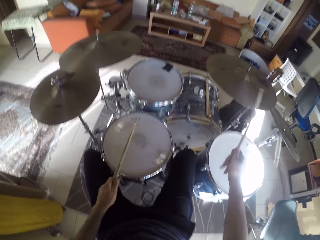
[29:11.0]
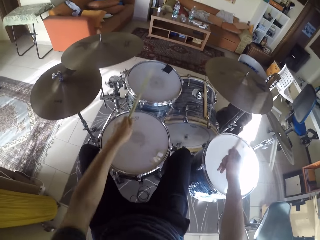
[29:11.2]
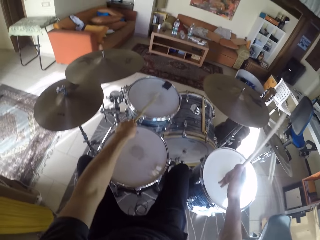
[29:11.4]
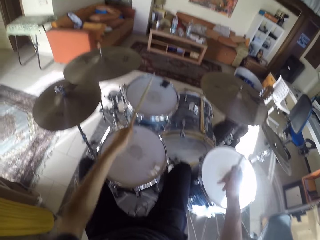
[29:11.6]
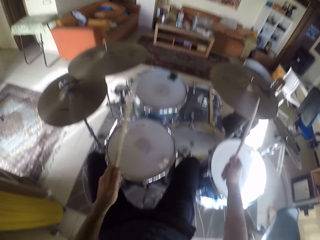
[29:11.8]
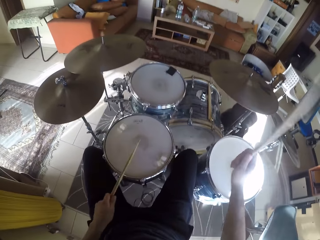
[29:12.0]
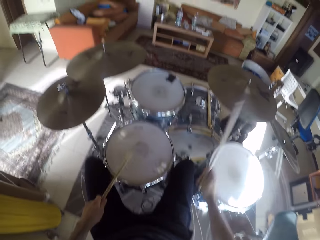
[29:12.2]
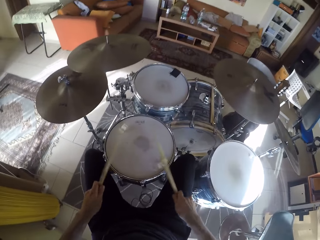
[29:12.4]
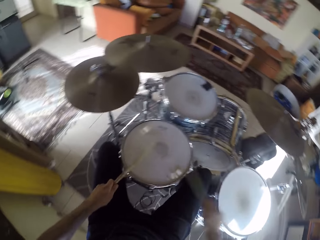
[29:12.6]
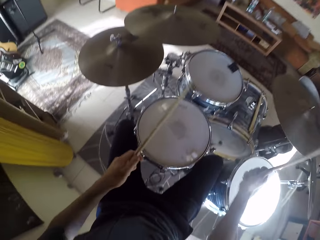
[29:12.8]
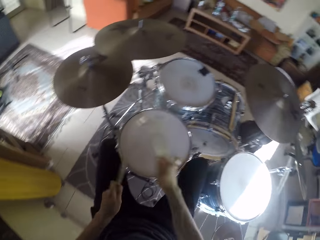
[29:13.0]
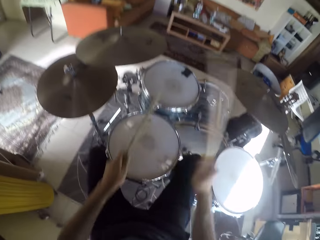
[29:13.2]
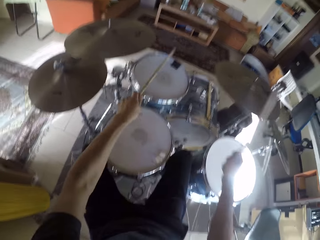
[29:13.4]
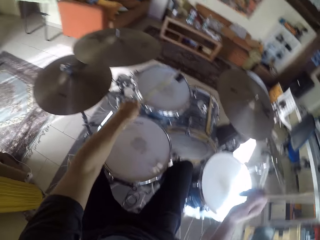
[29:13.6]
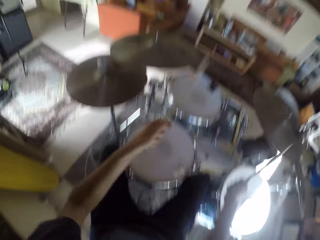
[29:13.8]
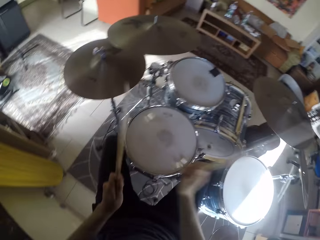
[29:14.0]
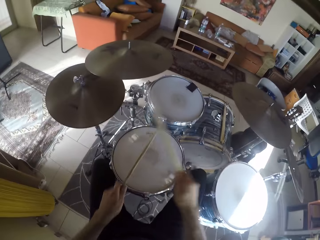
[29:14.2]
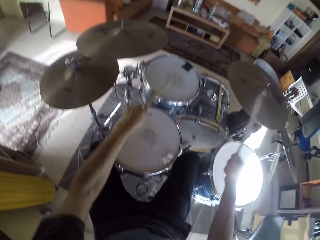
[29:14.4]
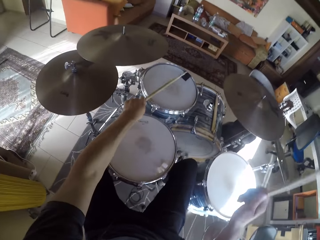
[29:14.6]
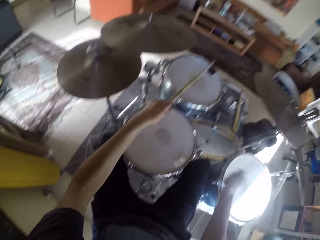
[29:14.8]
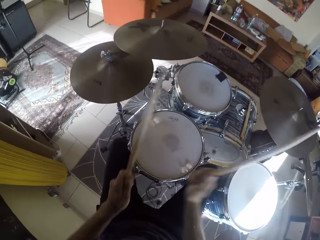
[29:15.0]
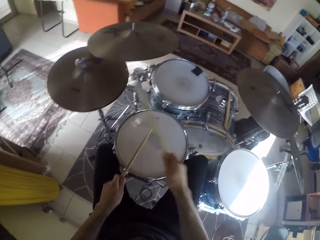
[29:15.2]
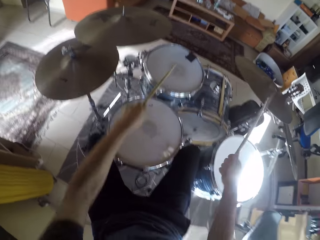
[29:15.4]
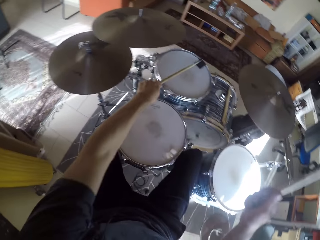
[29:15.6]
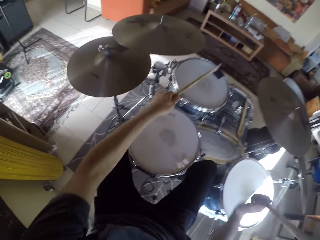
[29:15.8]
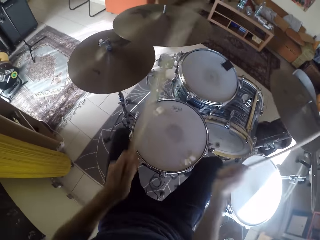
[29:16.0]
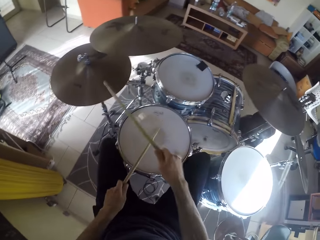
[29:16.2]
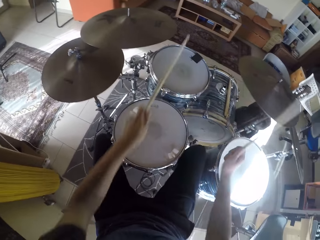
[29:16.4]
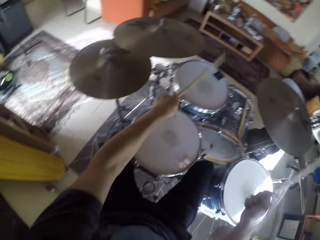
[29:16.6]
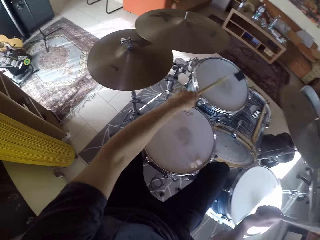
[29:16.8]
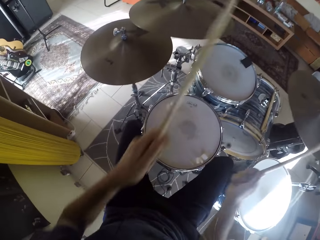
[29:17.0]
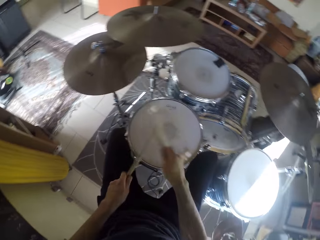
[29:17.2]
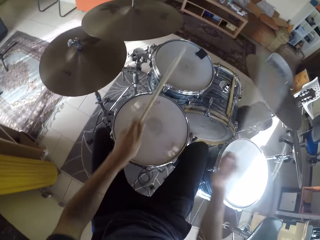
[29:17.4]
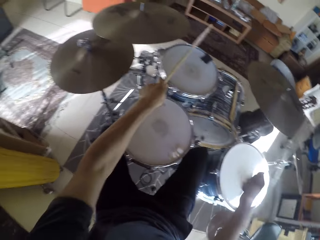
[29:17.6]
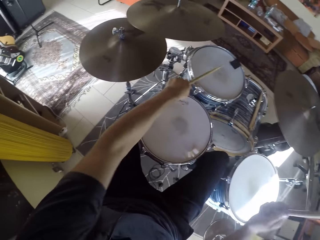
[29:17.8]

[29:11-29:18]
The camera wearer plays the drumset with his right leg and drumsticks in both hands.

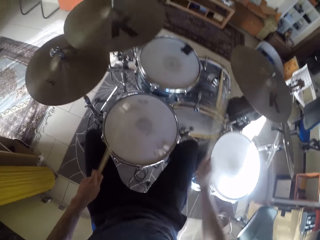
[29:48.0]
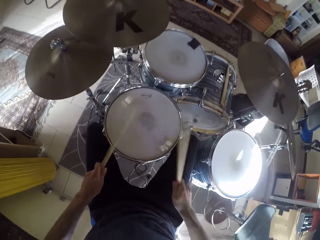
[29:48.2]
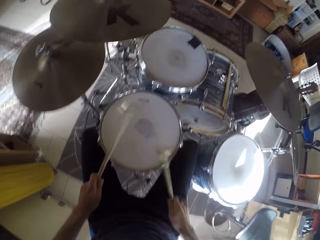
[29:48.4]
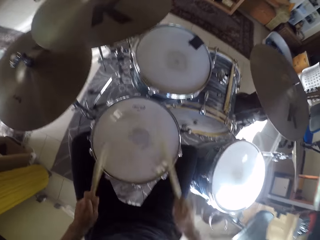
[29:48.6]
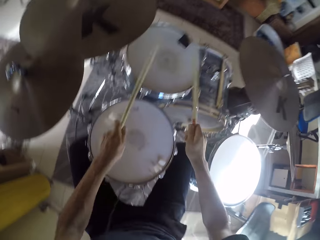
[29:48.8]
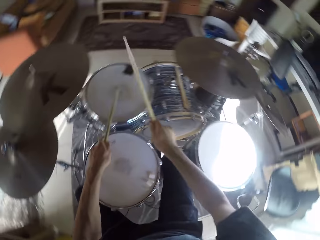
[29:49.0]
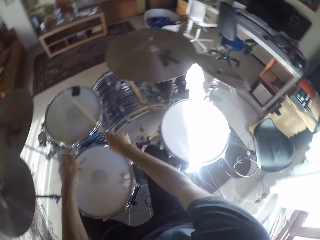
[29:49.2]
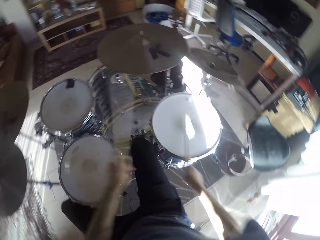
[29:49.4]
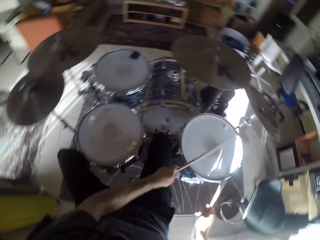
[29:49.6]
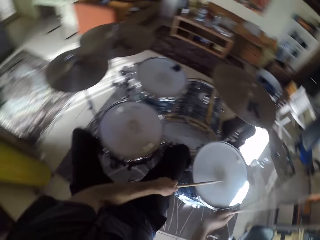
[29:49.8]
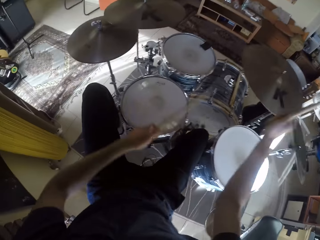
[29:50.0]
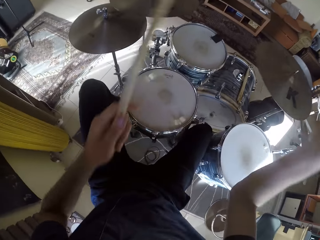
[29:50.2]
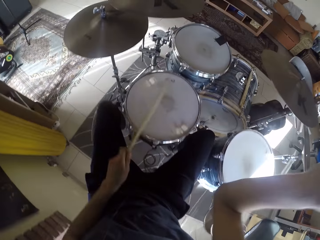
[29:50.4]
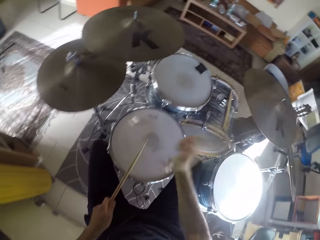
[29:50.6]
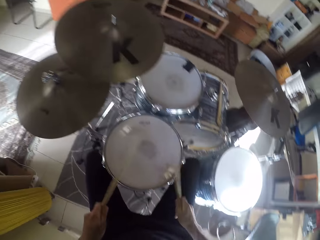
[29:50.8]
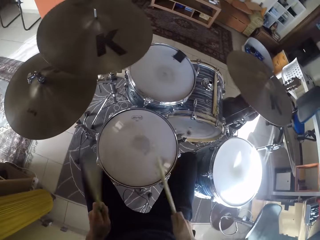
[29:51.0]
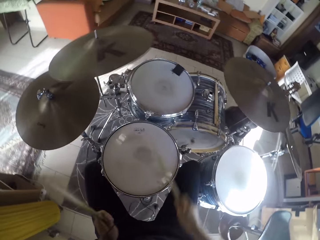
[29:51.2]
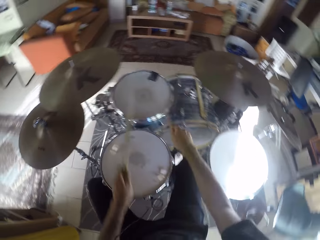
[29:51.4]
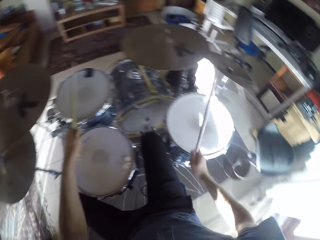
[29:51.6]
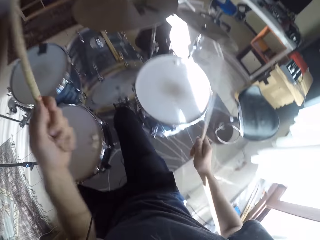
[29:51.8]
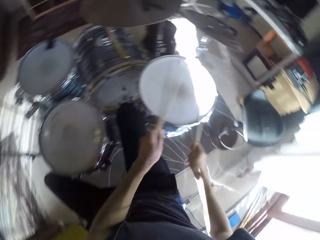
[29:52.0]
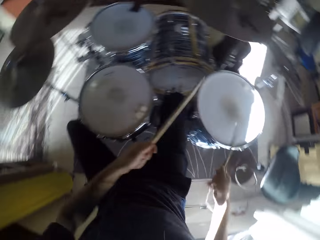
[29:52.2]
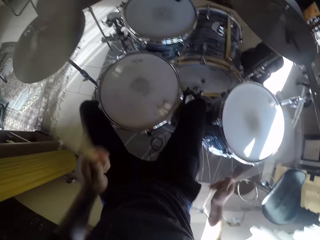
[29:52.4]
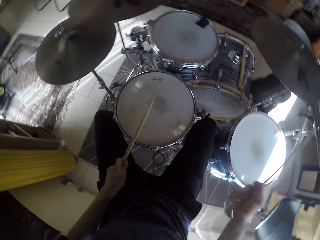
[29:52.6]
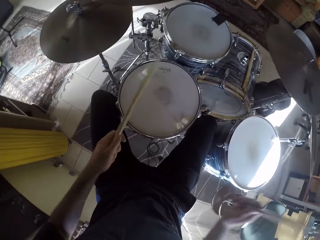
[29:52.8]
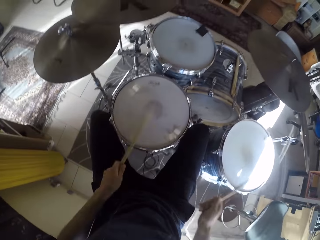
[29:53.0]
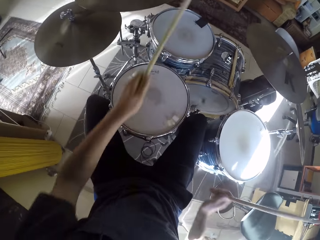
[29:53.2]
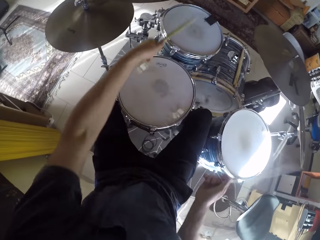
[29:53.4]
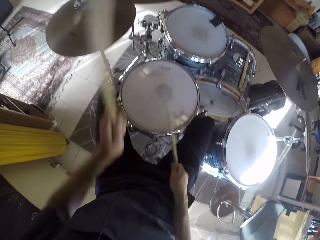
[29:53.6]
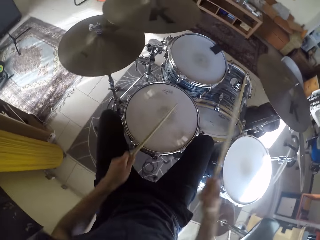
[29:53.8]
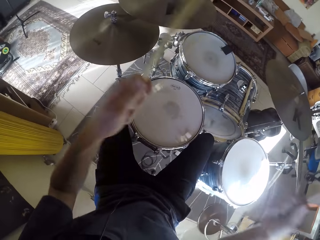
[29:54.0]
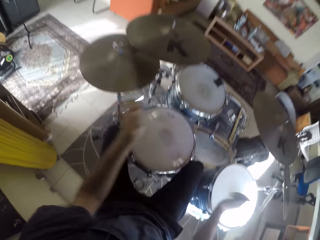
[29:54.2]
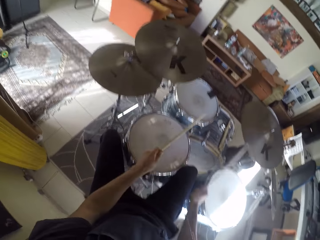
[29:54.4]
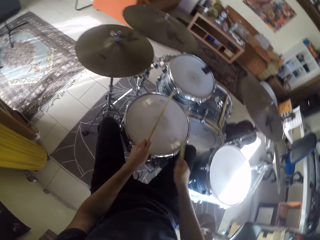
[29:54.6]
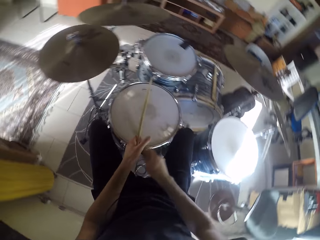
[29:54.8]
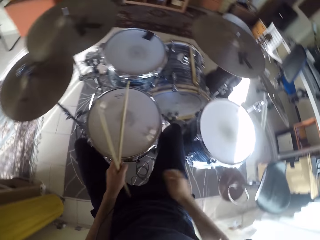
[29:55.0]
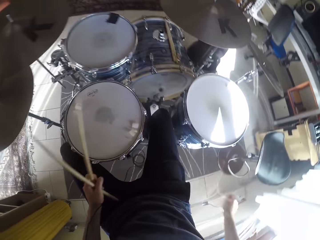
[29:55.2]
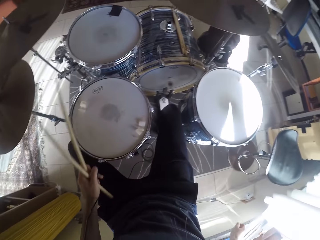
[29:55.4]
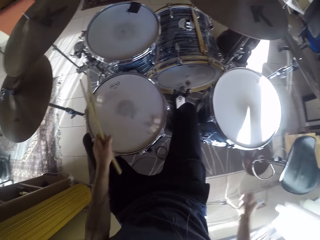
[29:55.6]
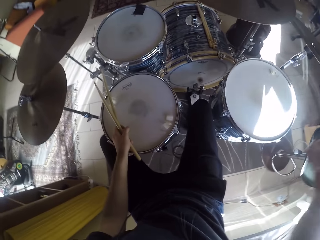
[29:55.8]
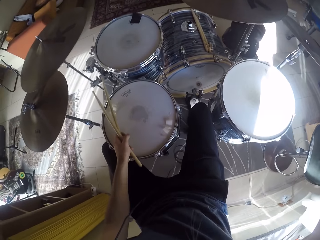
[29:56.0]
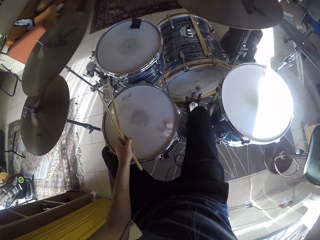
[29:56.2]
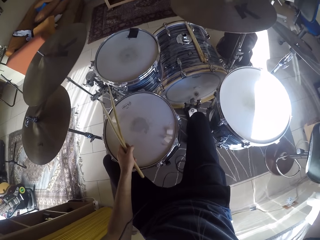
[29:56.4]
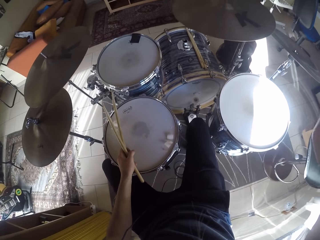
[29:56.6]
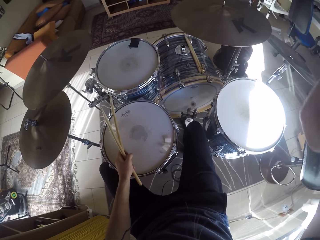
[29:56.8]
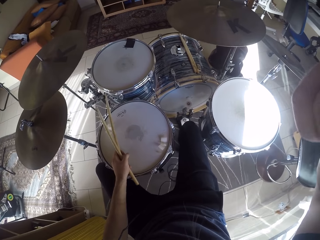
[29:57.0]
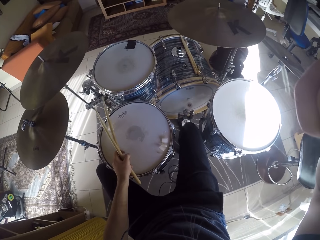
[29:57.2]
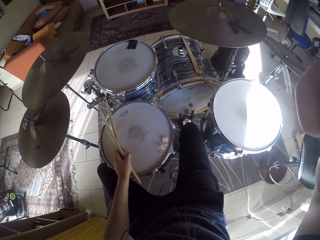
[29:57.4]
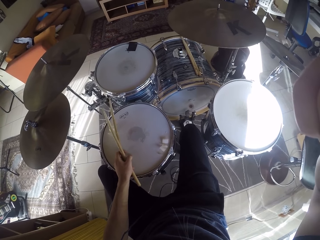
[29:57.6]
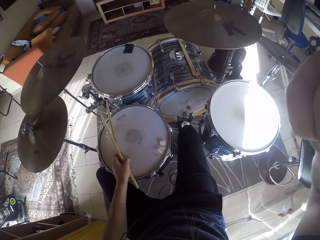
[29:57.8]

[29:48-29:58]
The camera wearer plays the drumset with both legs and drumsticks in both hands. He passes the drumstick in his right hand to his left hand. He adjusts his camera with his right hand.
